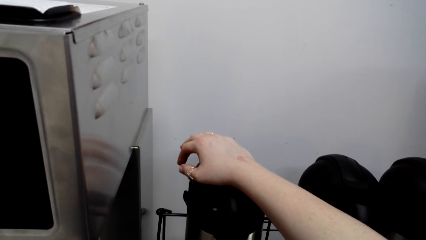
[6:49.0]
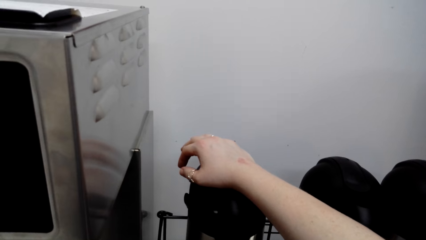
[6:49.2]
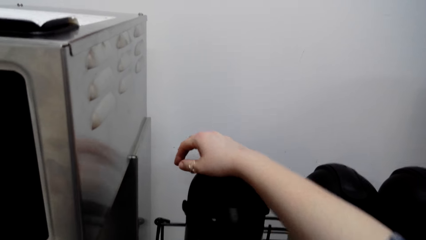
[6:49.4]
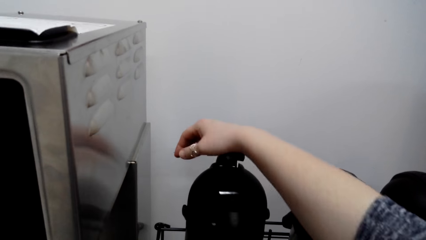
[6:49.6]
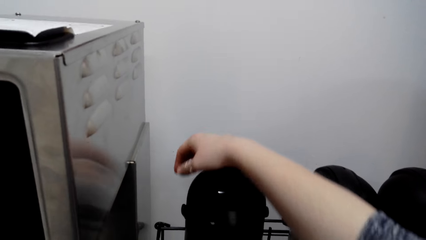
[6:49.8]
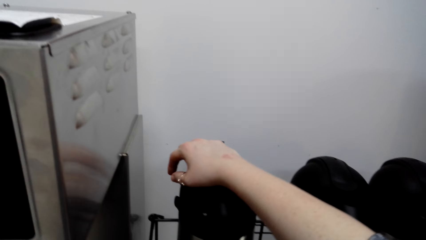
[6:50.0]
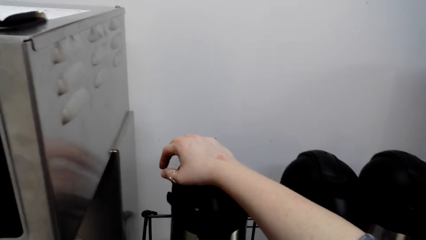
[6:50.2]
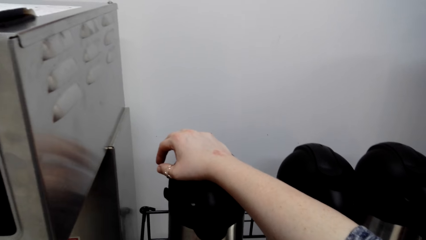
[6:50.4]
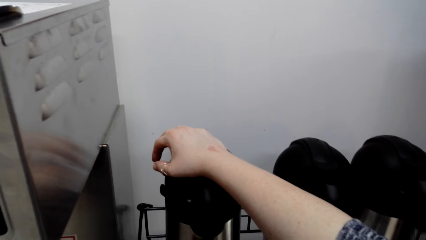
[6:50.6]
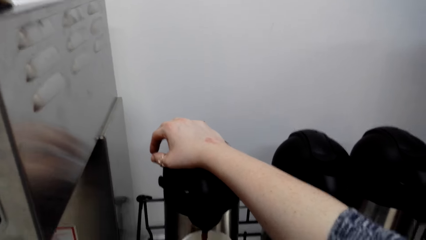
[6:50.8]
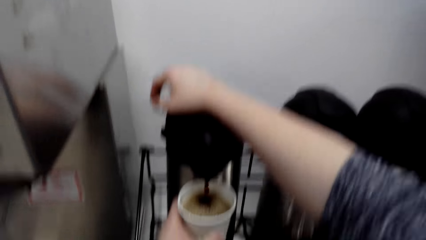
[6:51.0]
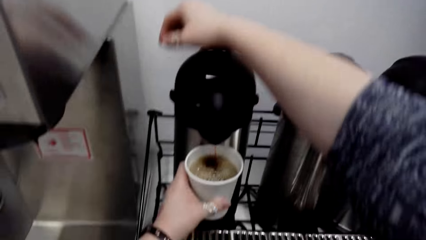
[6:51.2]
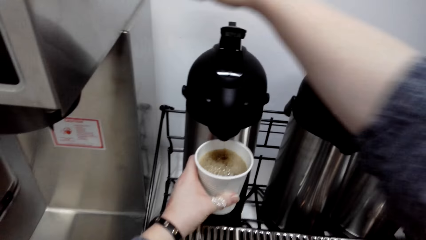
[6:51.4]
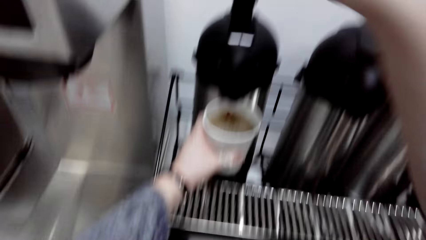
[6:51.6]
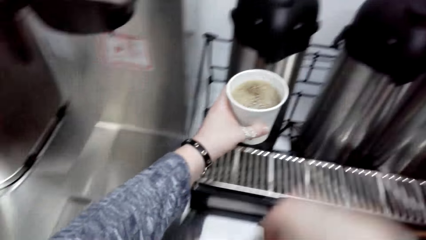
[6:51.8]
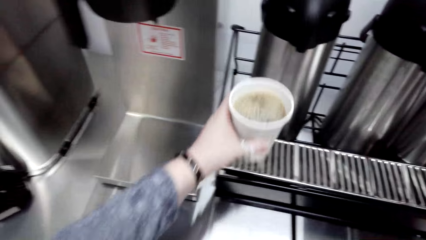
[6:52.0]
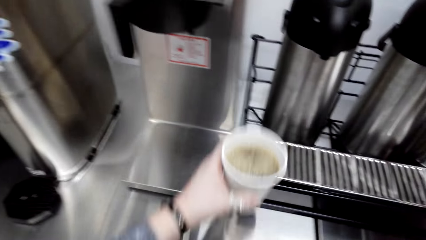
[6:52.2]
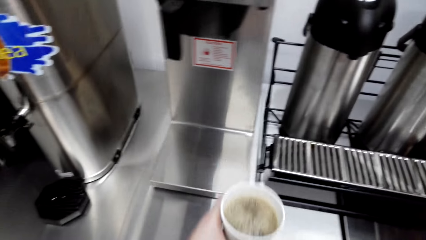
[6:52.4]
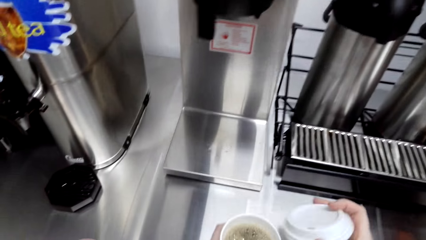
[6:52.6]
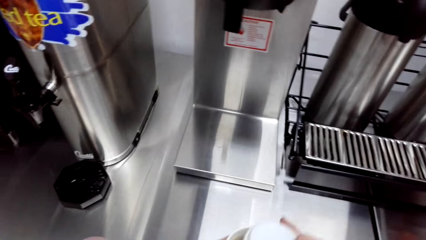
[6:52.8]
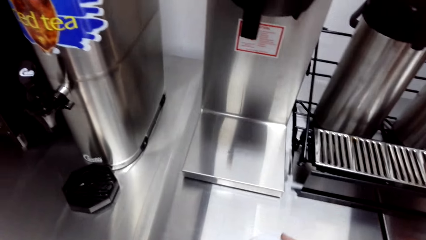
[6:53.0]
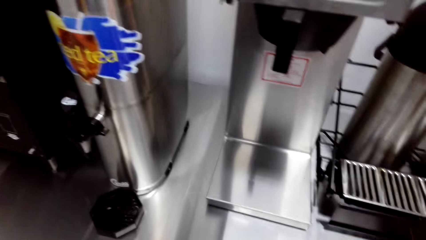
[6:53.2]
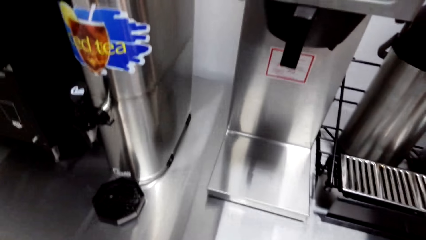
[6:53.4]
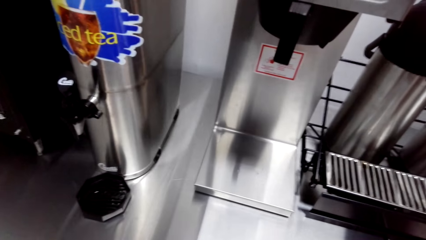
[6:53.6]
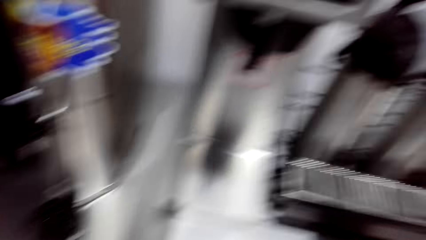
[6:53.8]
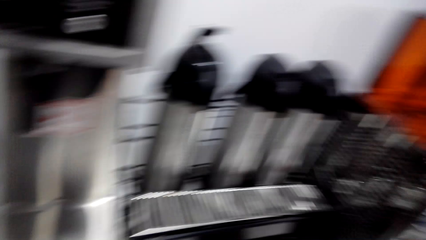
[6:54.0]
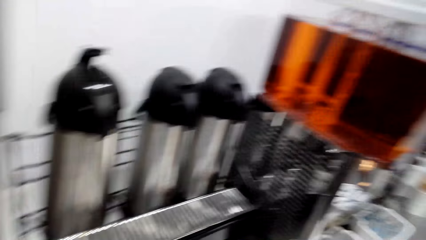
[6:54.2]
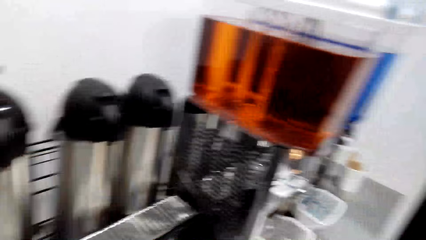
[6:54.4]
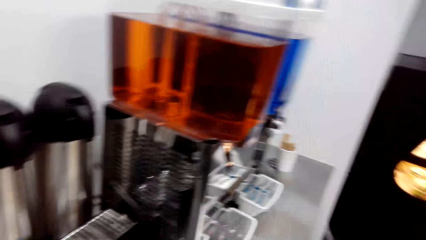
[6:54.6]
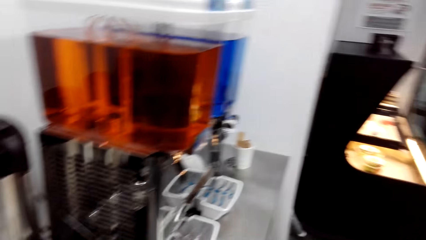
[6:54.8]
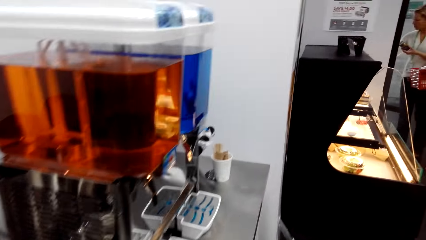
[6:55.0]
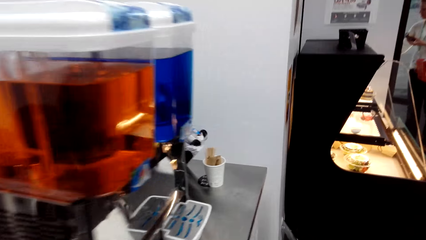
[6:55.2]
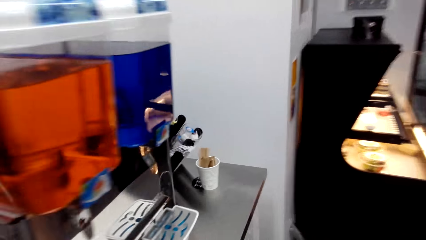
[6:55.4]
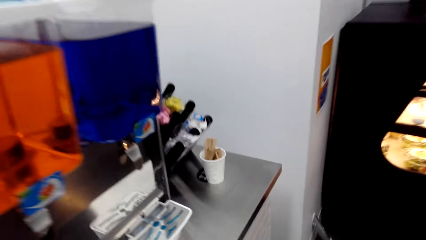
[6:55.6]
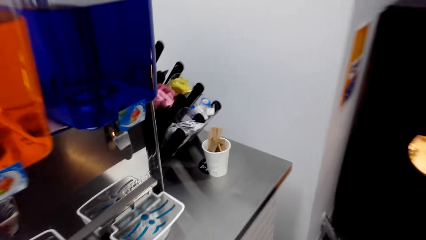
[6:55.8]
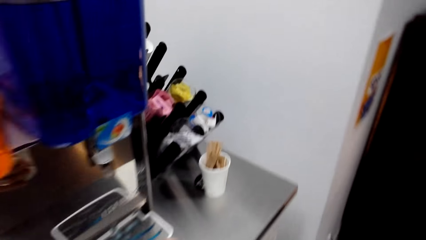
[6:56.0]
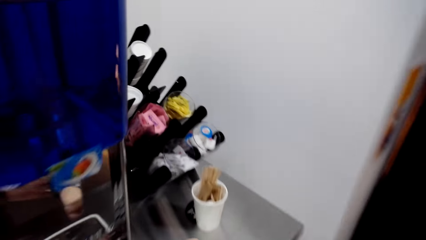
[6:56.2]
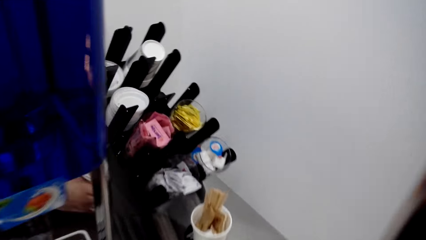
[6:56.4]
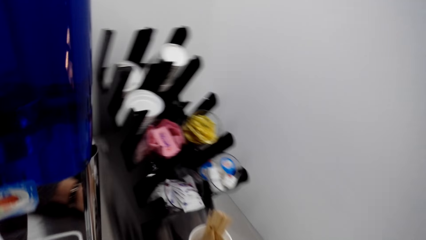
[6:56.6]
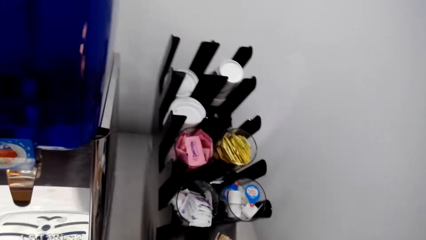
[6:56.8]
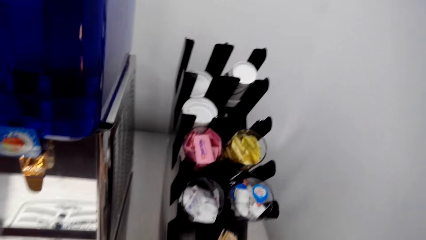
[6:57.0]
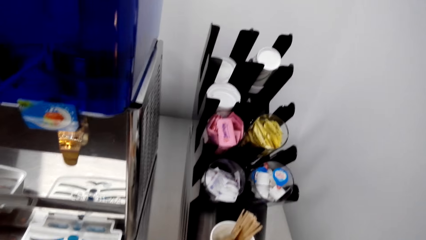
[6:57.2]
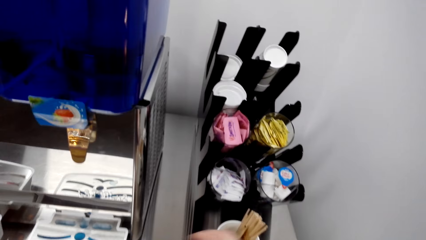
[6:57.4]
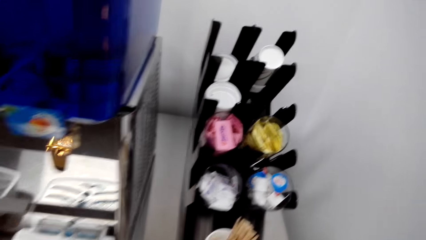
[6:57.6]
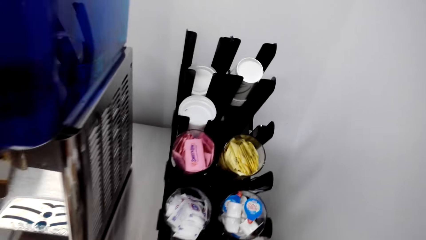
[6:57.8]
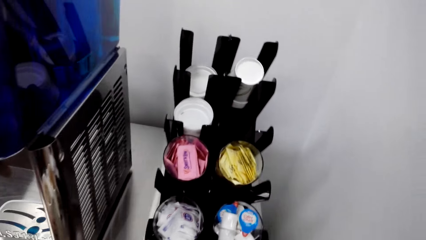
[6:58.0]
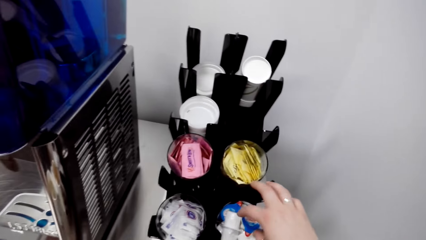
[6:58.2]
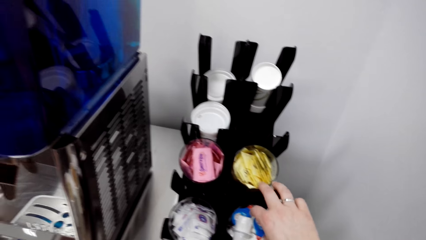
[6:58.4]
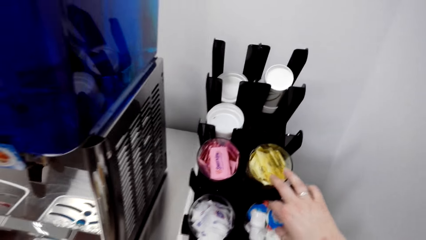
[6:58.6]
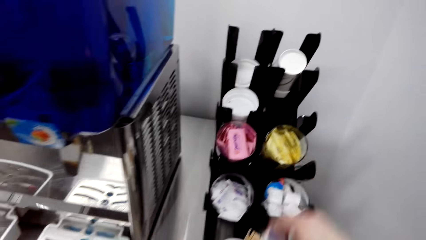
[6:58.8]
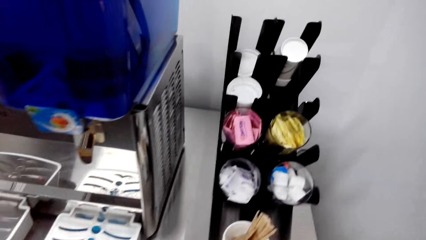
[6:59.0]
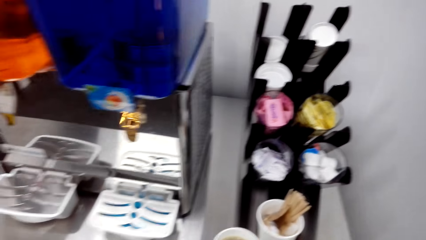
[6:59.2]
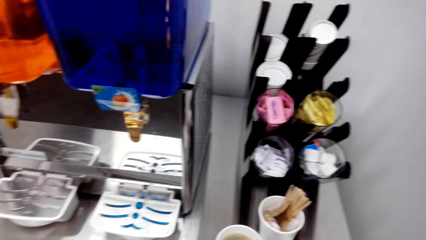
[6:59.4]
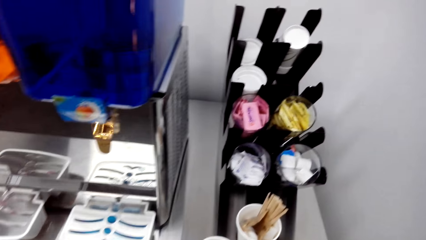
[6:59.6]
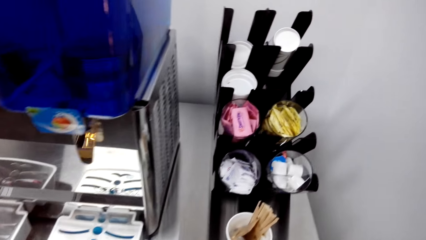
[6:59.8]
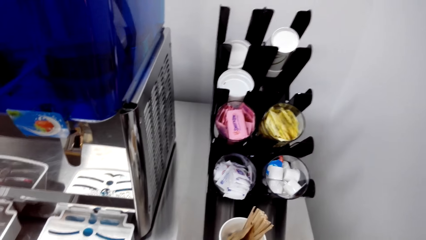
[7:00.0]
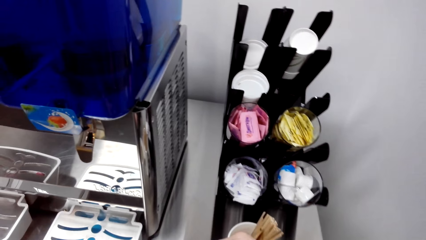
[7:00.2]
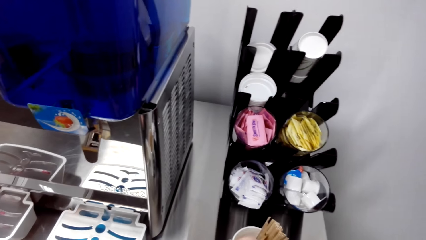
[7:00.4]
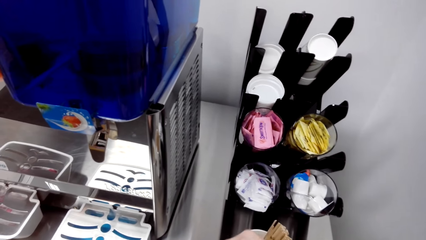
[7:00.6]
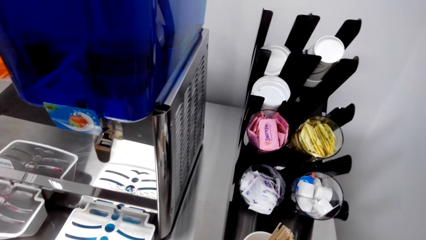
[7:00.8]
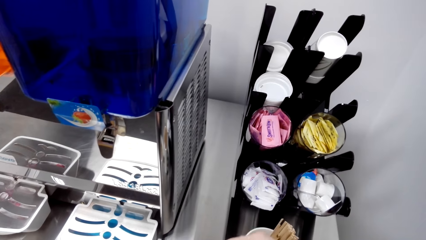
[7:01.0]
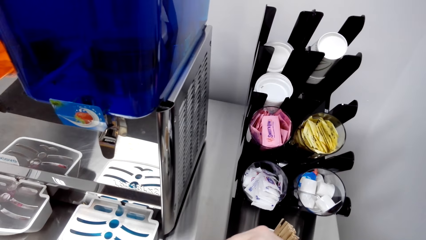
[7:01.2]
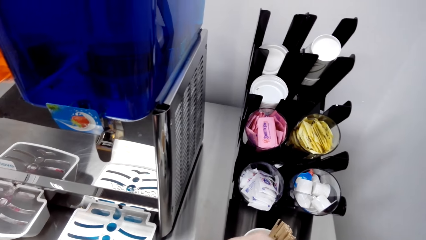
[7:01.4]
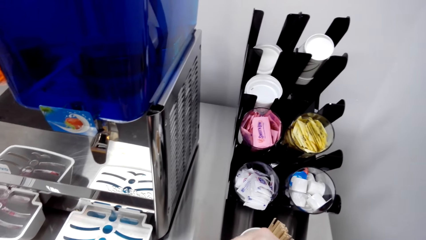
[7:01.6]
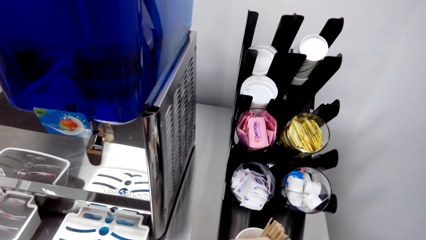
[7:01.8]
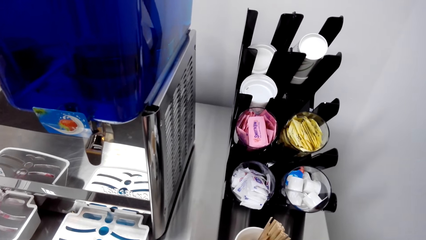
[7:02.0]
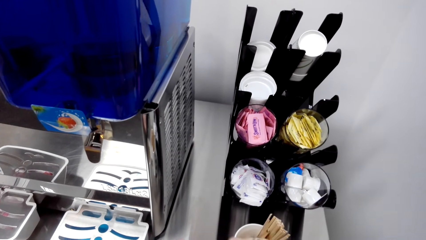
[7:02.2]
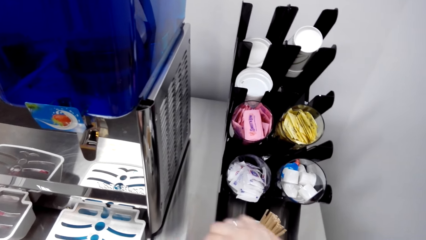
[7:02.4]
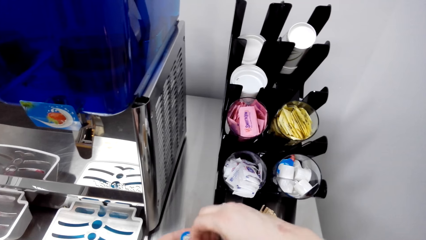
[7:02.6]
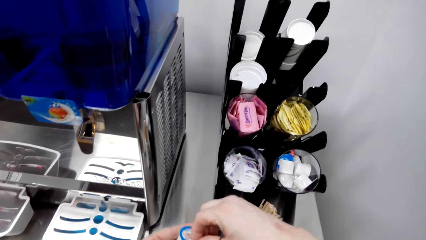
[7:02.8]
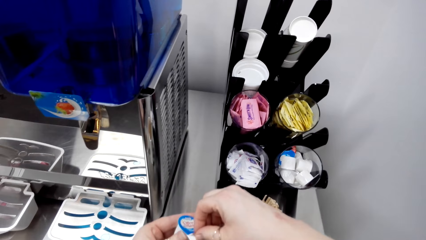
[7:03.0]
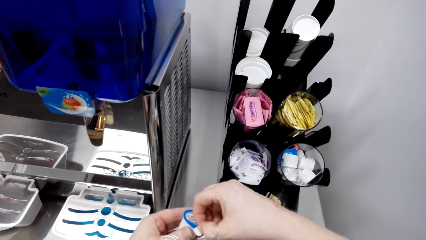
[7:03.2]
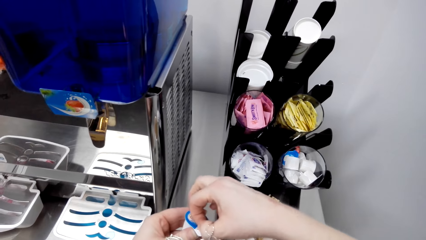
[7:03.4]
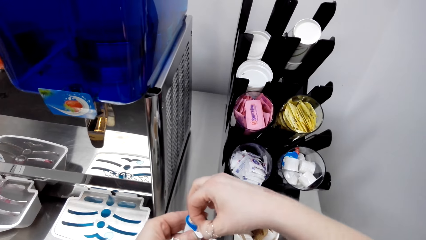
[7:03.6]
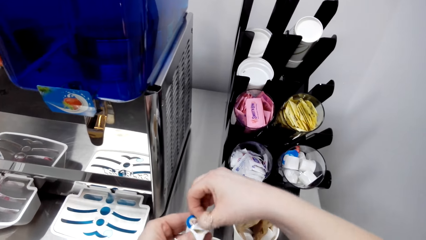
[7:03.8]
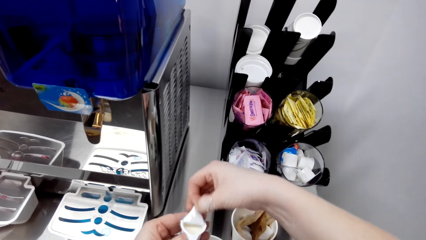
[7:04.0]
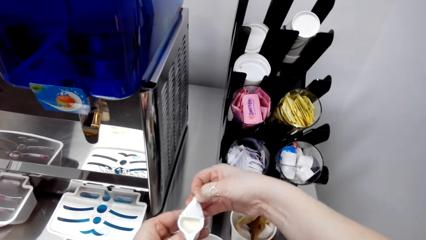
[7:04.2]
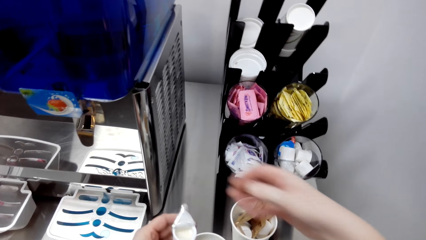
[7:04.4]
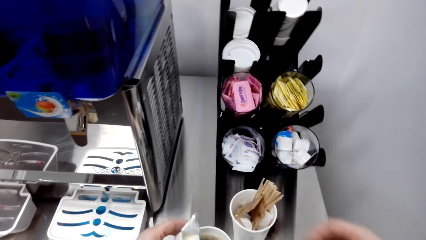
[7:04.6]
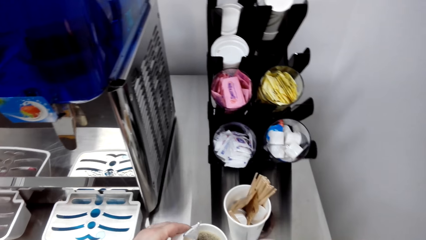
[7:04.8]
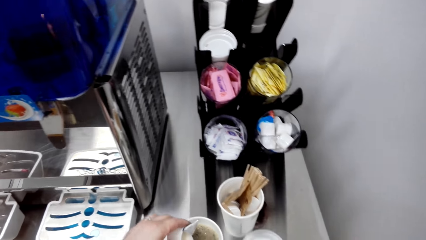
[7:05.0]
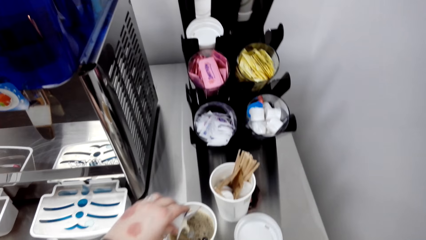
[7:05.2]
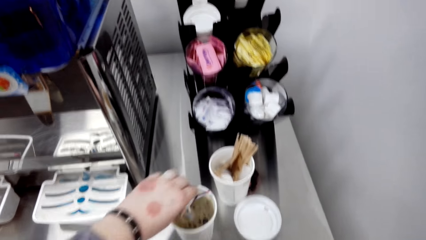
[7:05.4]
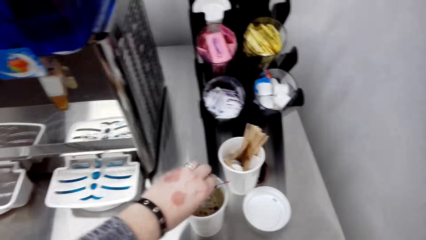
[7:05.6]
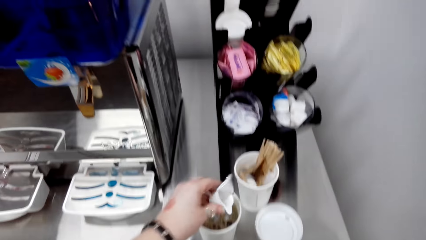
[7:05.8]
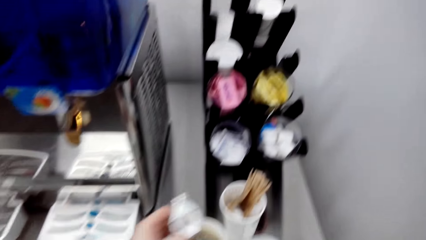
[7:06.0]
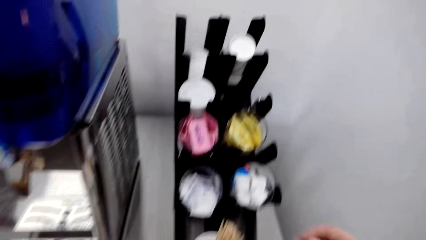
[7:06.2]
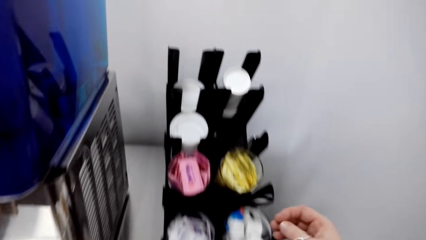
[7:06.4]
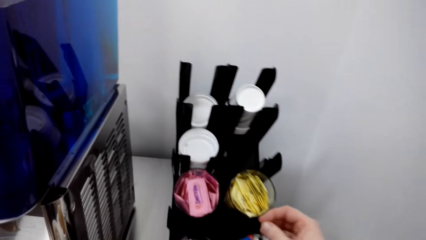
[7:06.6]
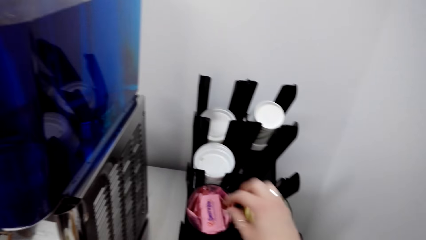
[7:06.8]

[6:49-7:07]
The camera wearer covers the coffee cup with the lid. They walk around the shop. They take a coffee creamer from the stand. They stare around the shop. They tear open the coffee creamer and pour the creamer into the coffee.
